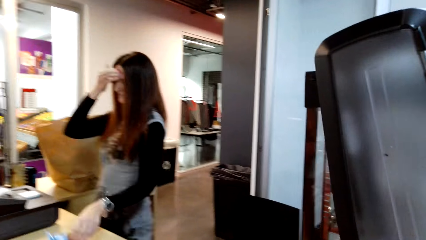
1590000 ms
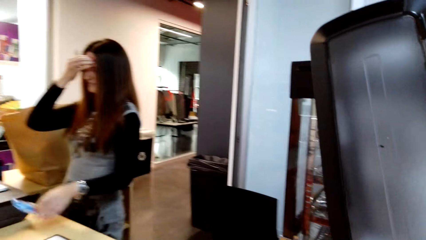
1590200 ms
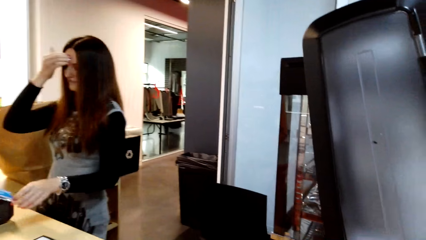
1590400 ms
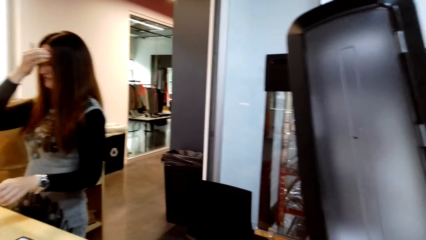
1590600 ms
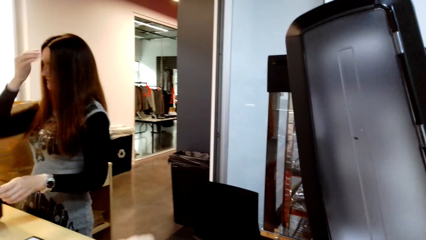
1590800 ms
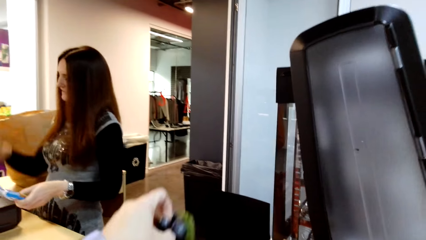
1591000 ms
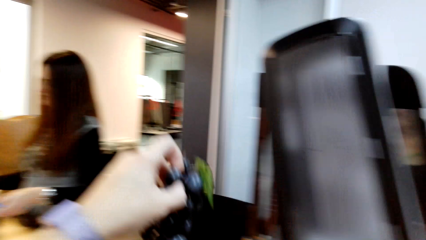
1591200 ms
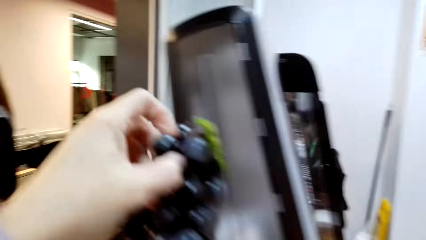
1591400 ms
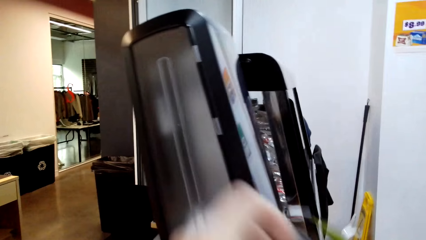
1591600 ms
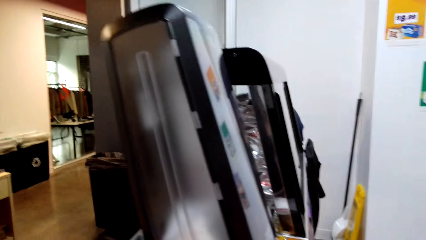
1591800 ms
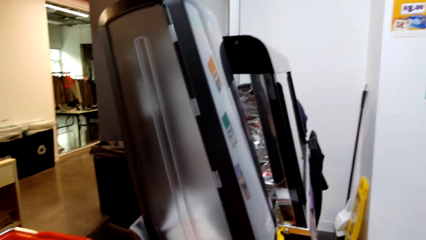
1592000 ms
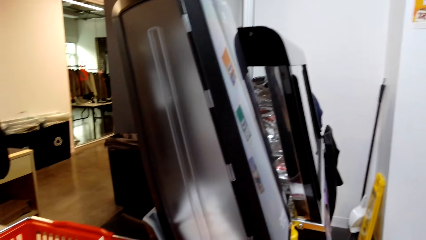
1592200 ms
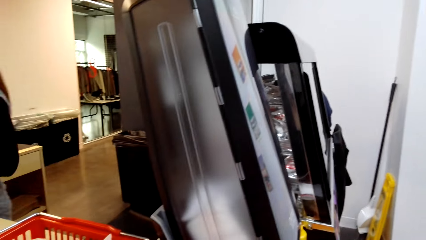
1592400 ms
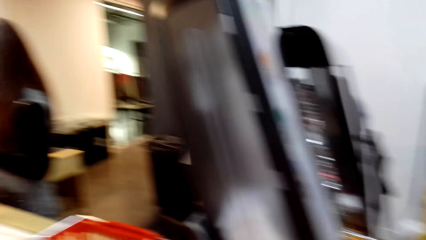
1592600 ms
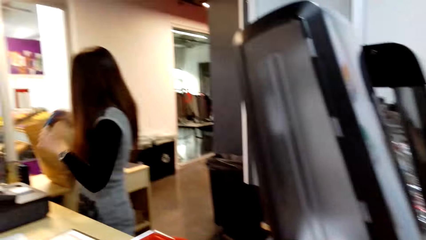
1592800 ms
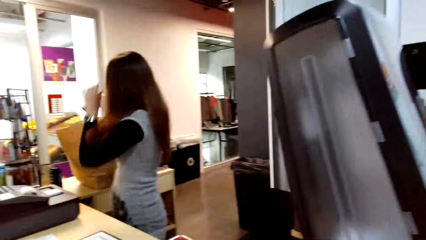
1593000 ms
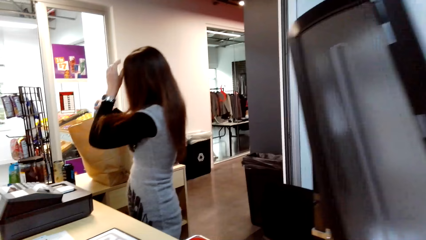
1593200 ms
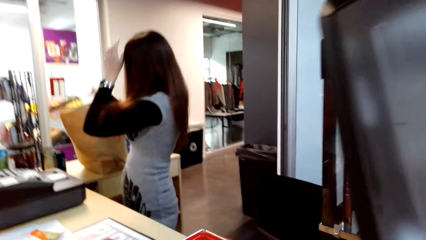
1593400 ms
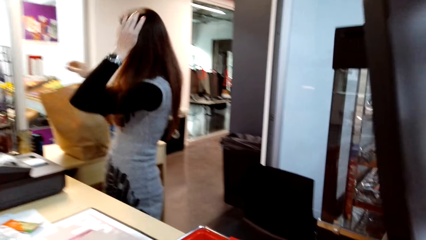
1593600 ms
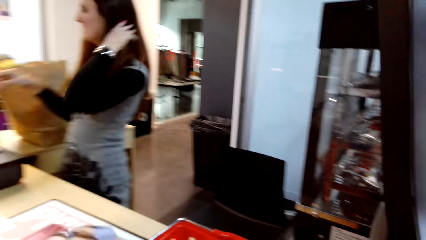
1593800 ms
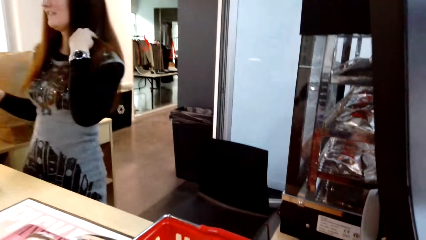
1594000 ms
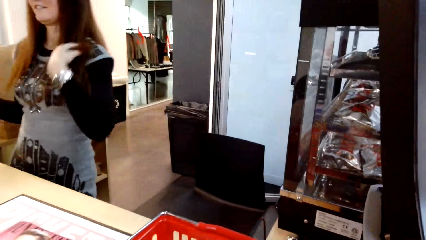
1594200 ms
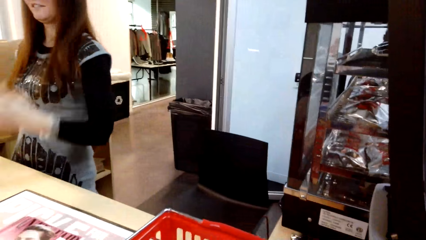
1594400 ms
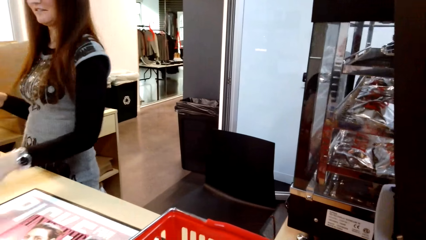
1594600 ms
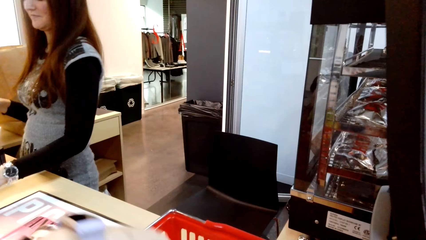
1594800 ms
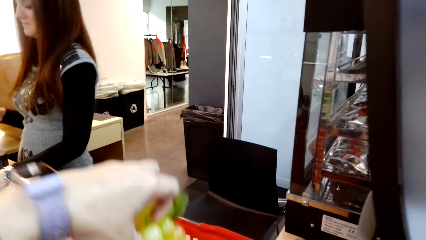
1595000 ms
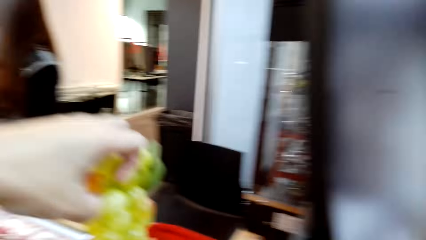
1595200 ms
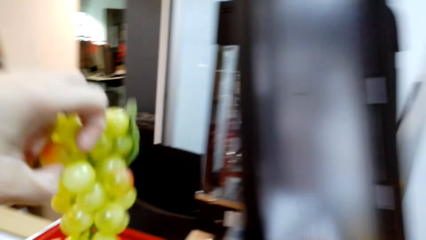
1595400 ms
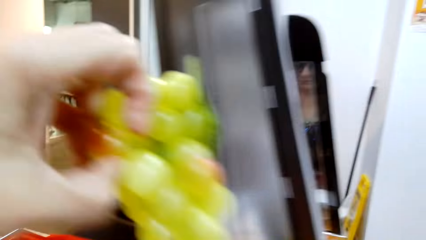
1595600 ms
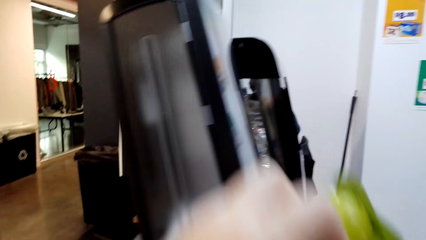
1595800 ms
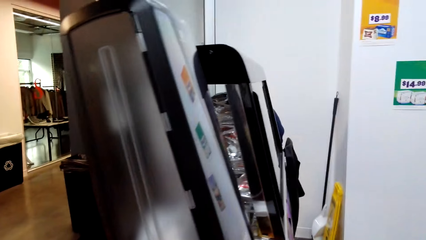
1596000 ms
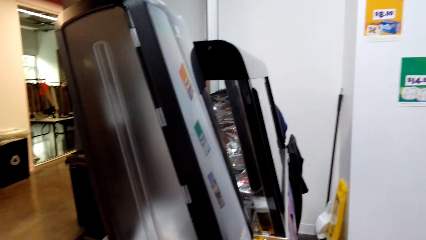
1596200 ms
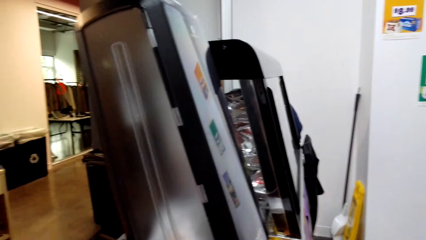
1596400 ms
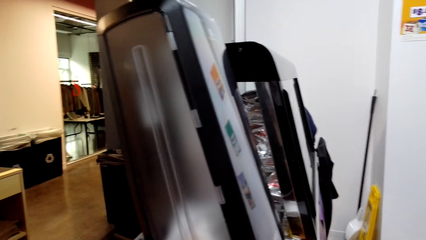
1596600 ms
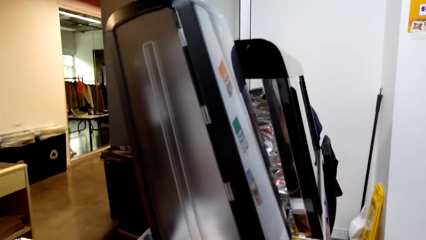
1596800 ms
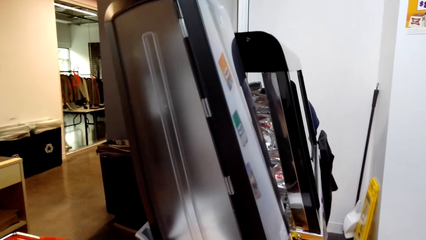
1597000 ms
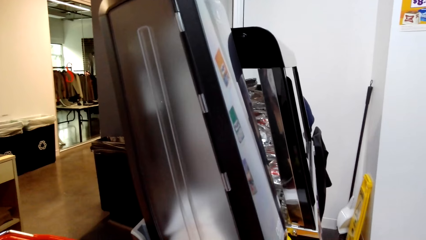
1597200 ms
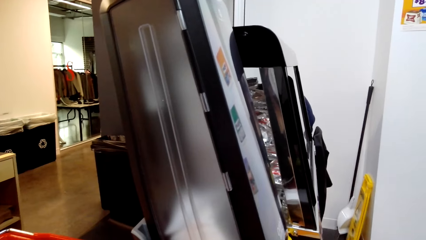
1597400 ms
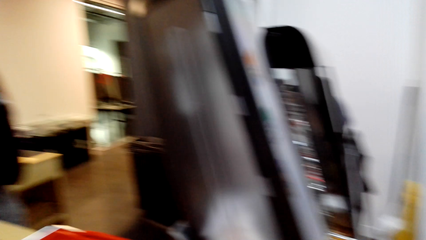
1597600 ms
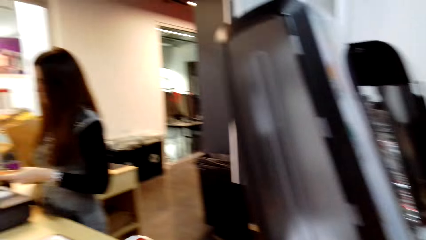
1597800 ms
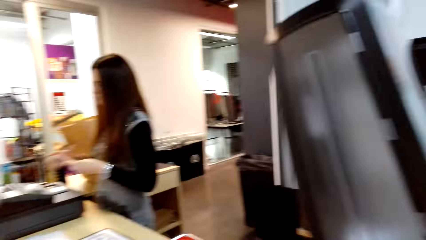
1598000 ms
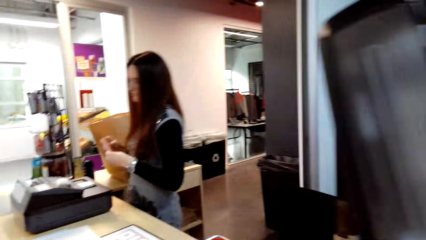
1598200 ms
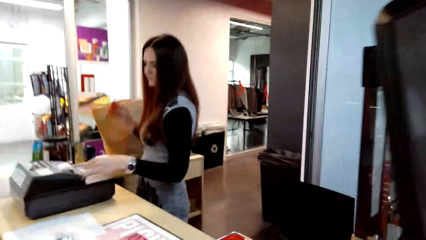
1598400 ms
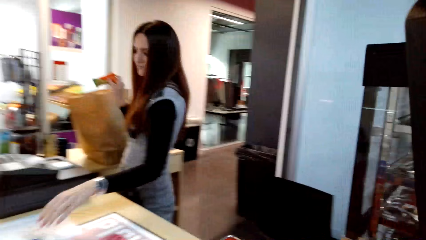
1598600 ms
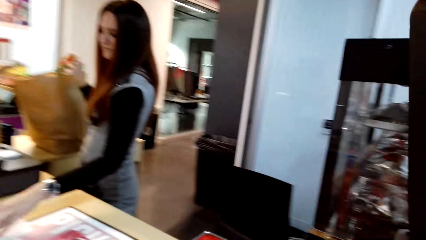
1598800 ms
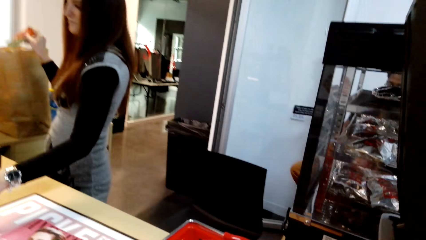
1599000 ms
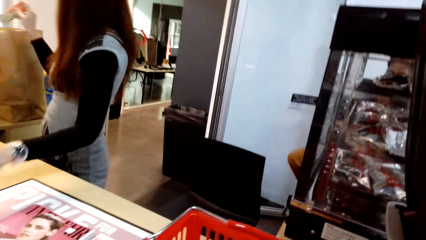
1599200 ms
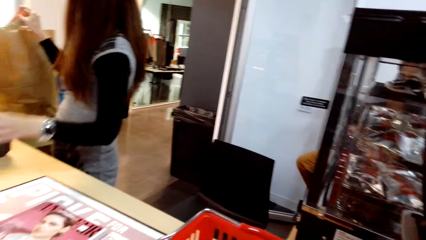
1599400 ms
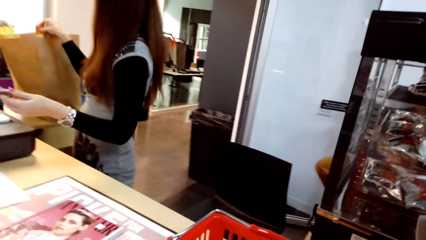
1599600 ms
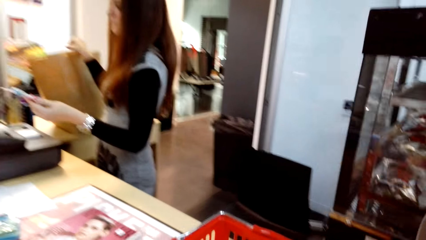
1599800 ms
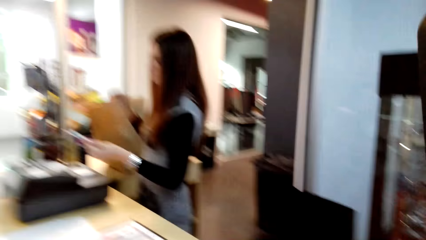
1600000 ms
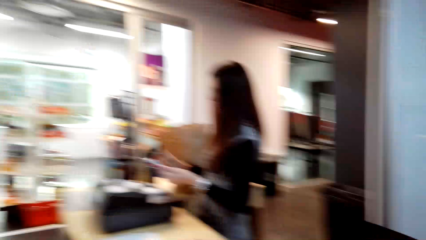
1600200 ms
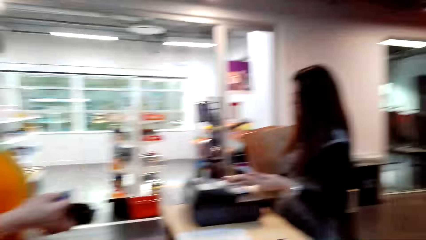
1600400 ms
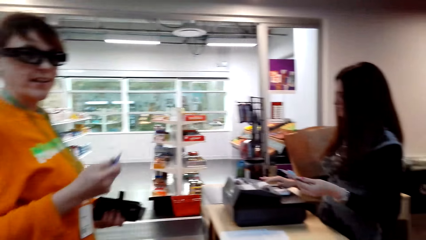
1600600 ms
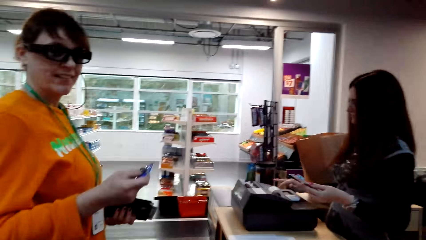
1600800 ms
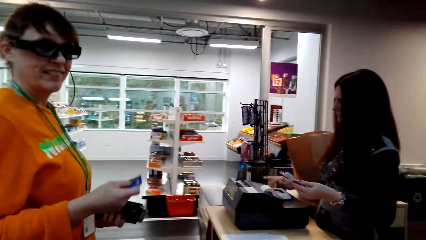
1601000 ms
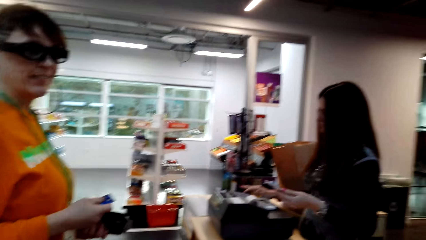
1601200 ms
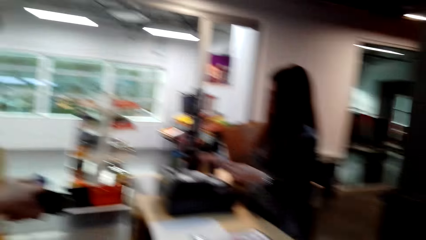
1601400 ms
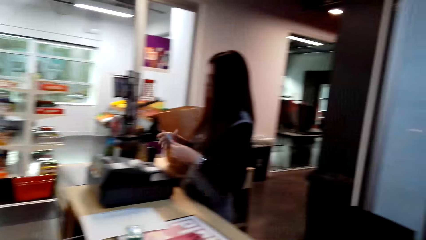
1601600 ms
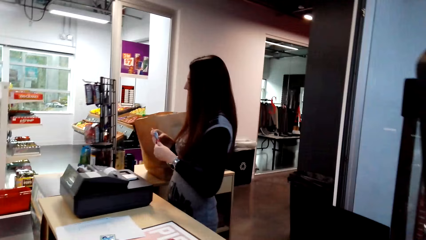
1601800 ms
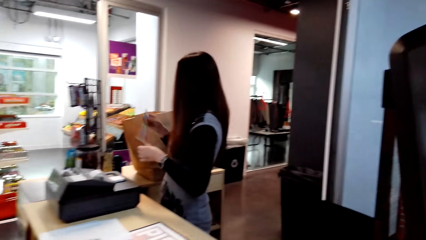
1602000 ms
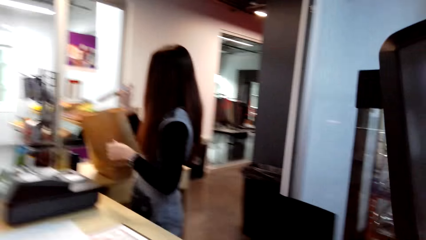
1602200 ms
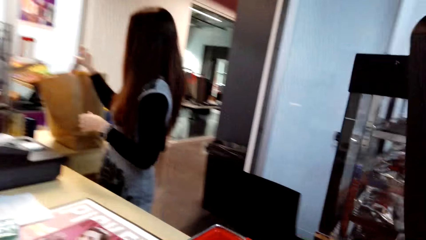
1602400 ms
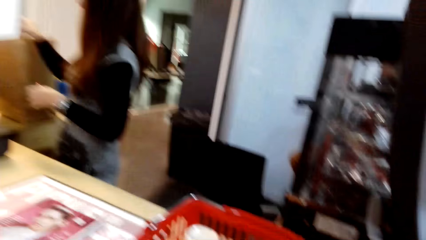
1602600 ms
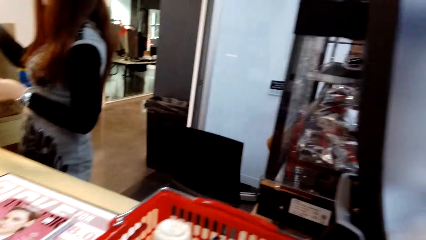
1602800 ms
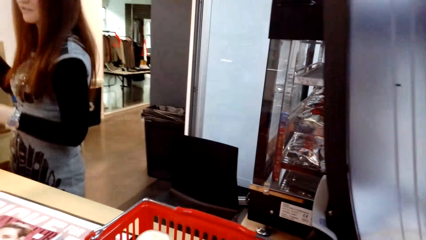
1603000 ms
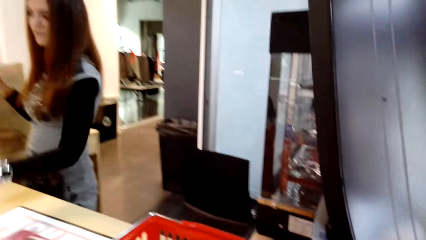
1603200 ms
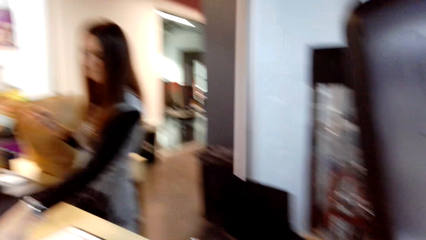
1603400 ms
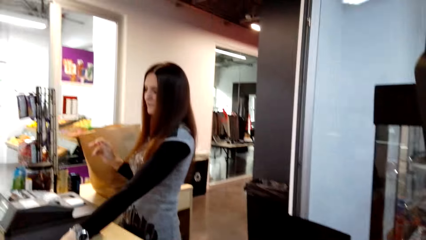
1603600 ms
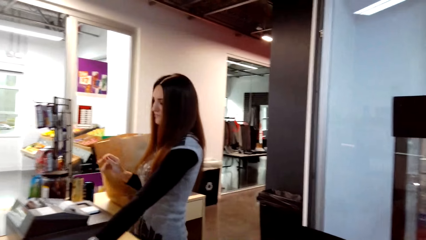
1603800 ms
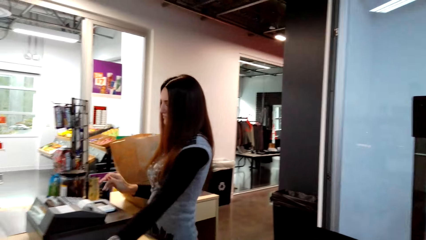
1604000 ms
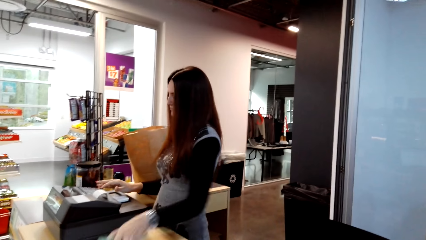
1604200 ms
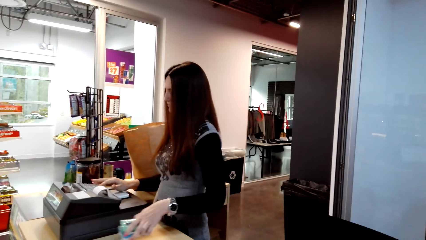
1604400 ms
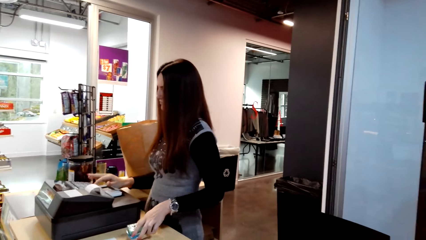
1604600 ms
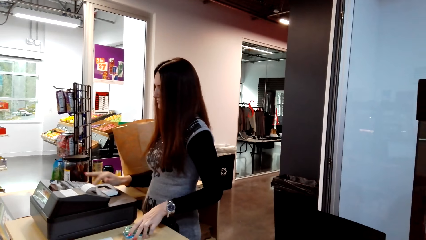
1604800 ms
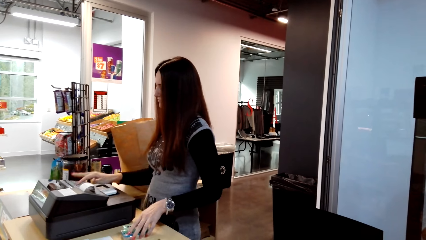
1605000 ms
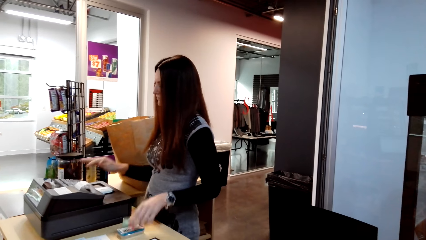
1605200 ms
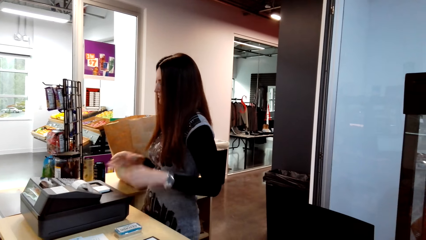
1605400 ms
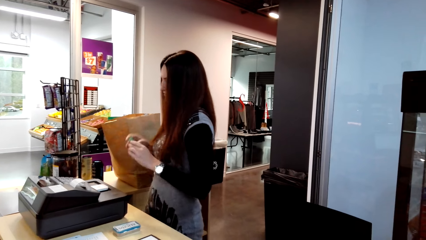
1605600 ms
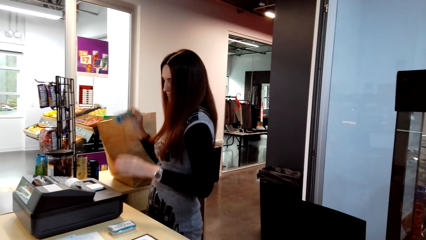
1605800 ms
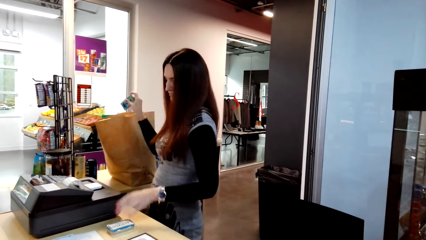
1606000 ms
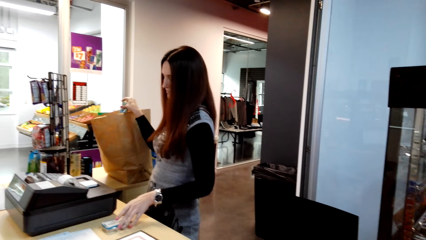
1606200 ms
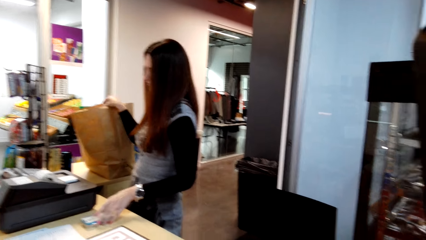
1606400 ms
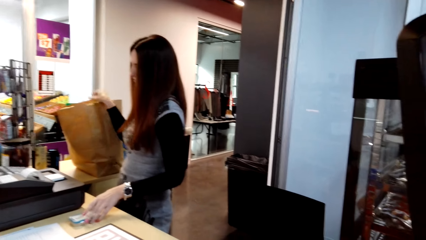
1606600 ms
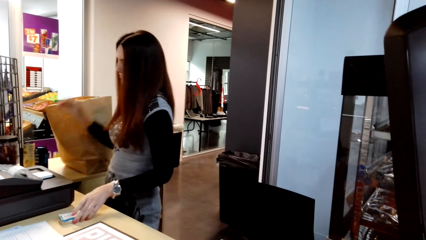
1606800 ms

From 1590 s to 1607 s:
A woman stands on the floor. The camera wearer holds something with her left hand. She removes grapes from the shopping tray. She stands on the floor. The woman stands on the floor. The camera wearer holds something with her left hand. She stands on the floor. The woman stands on the floor. The woman picks something on the table. Another woman stands on the floor. The camera wearer stands on the floor. The first woman puts something in the paper bag. The first woman stands on the floor. The first woman picks something on the table. The first woman types on the teller machine. The first woman puts something in the paper bag.
